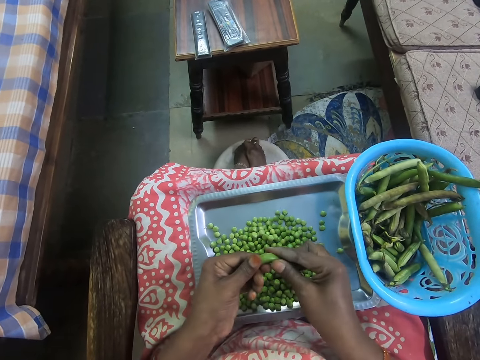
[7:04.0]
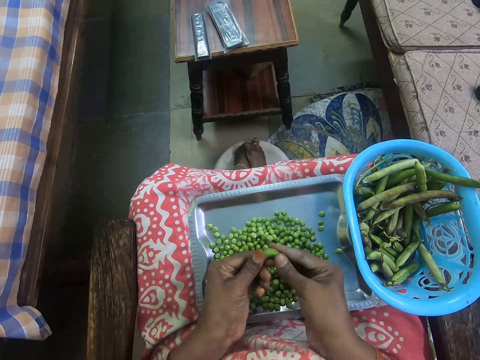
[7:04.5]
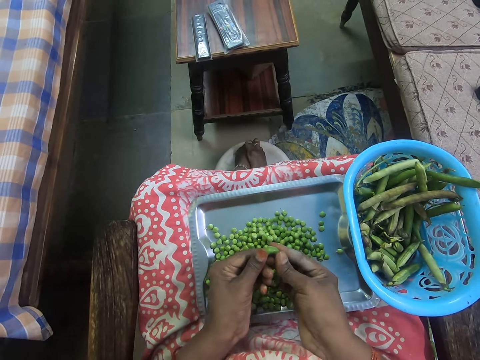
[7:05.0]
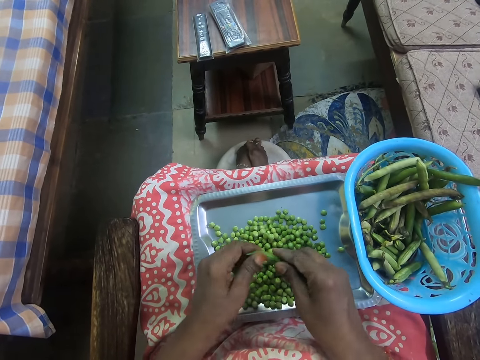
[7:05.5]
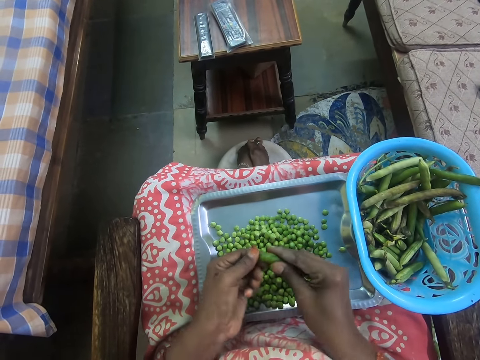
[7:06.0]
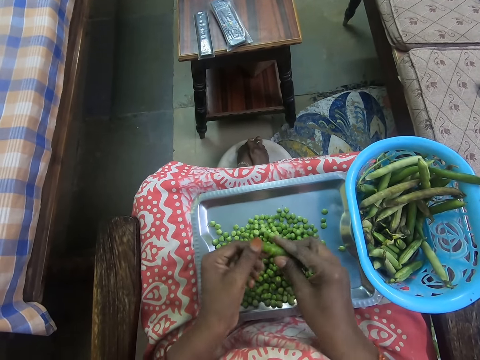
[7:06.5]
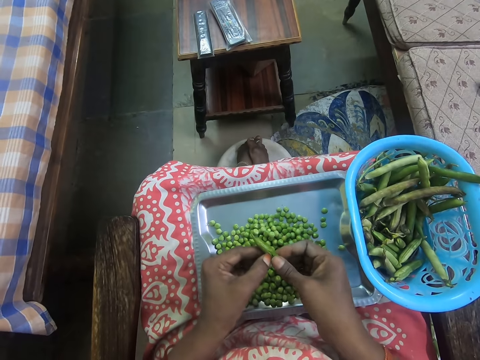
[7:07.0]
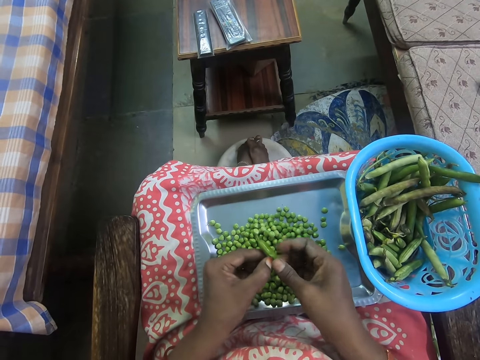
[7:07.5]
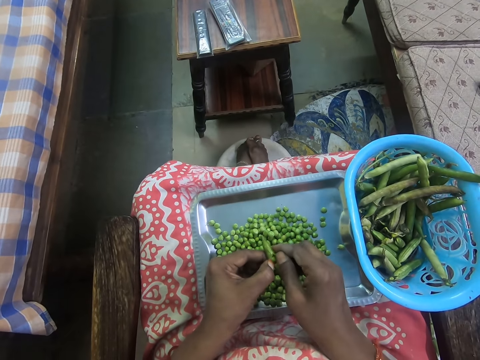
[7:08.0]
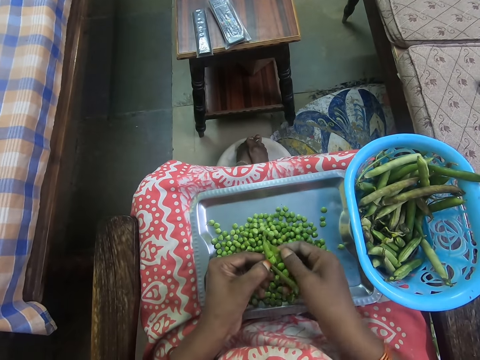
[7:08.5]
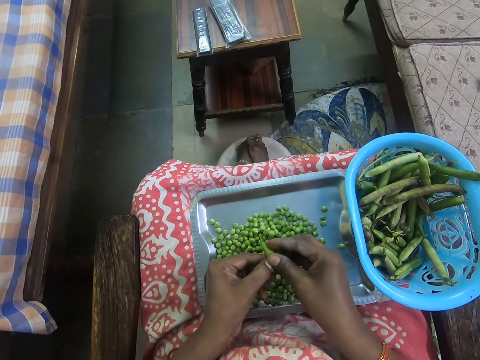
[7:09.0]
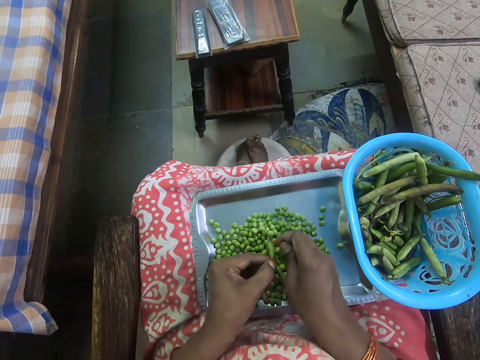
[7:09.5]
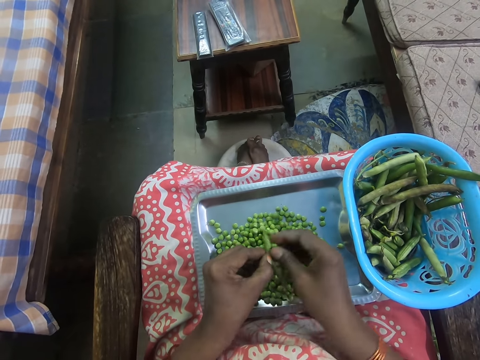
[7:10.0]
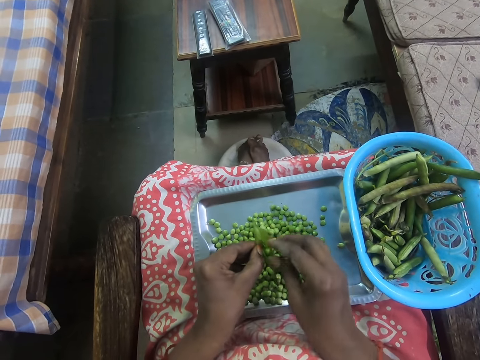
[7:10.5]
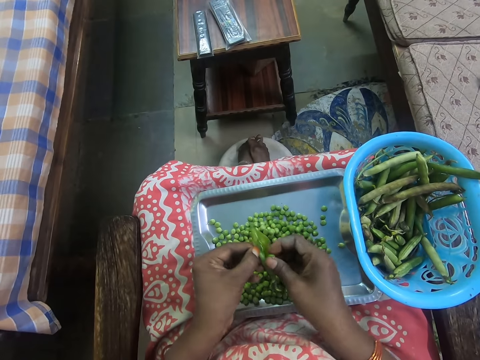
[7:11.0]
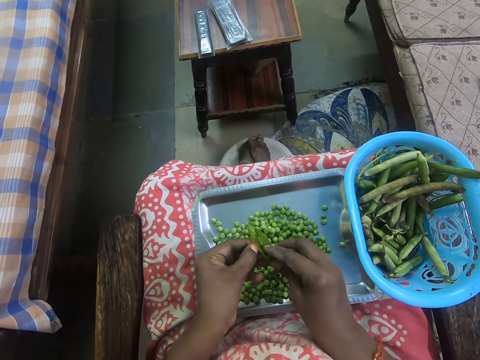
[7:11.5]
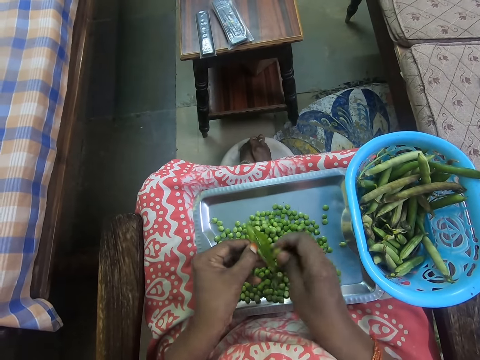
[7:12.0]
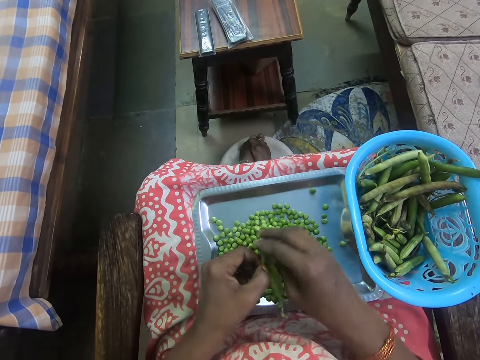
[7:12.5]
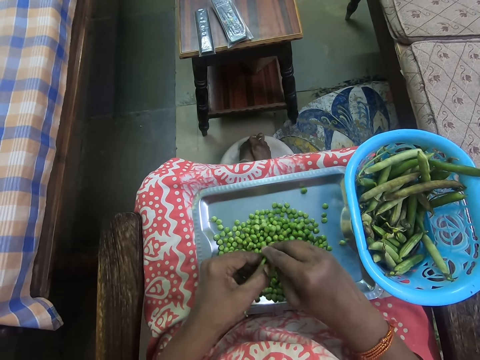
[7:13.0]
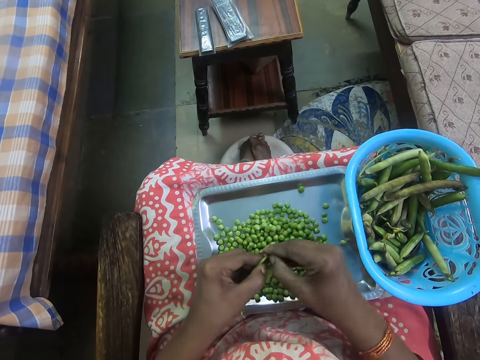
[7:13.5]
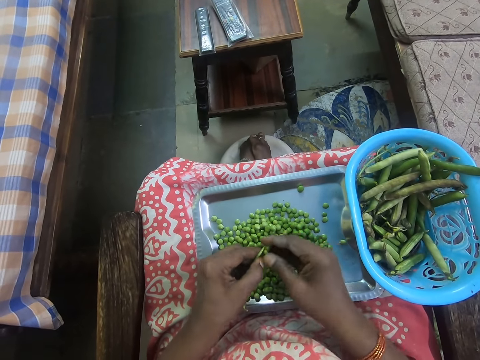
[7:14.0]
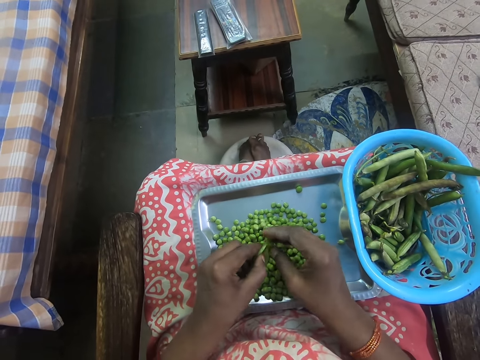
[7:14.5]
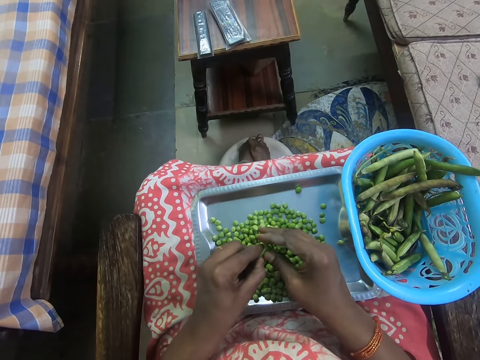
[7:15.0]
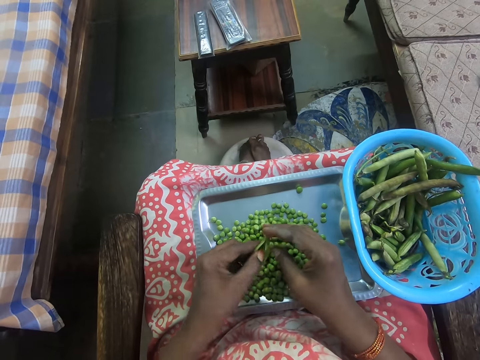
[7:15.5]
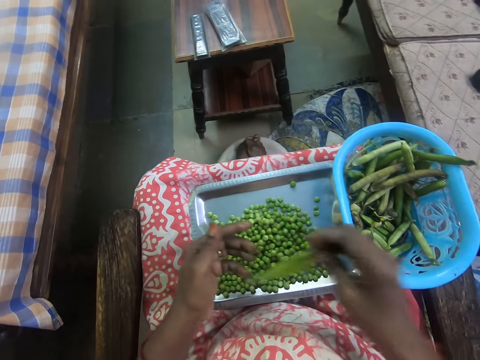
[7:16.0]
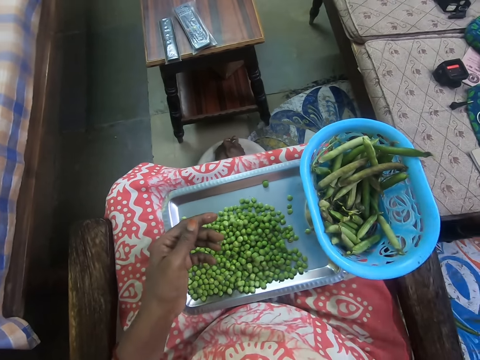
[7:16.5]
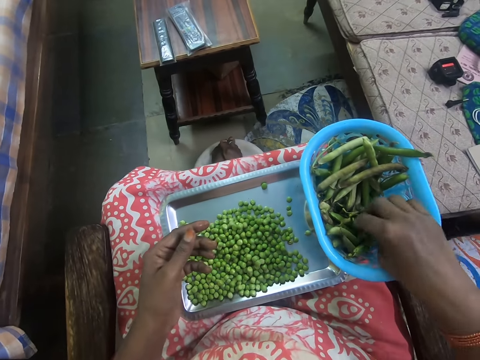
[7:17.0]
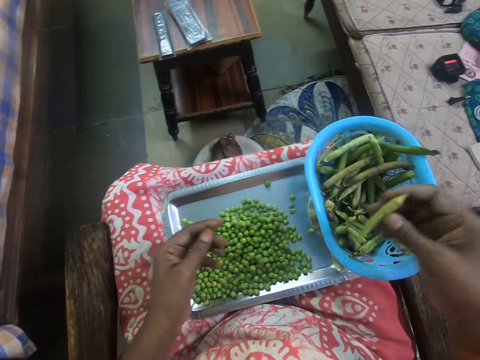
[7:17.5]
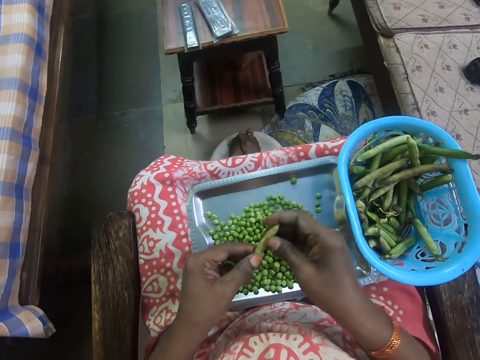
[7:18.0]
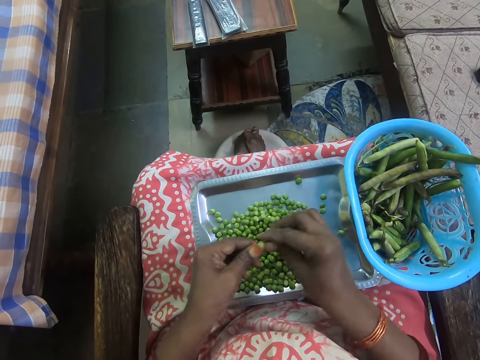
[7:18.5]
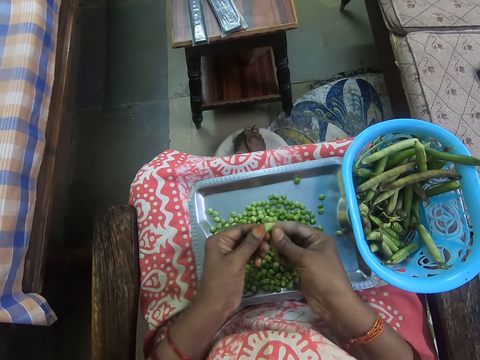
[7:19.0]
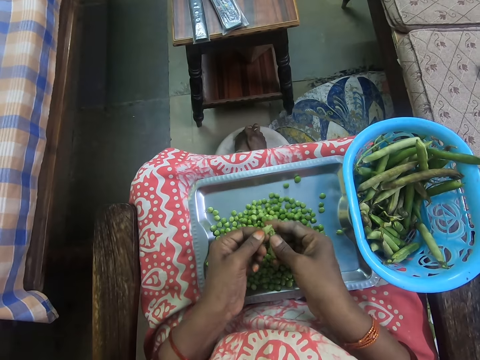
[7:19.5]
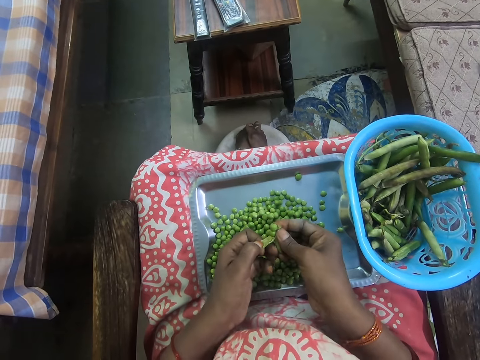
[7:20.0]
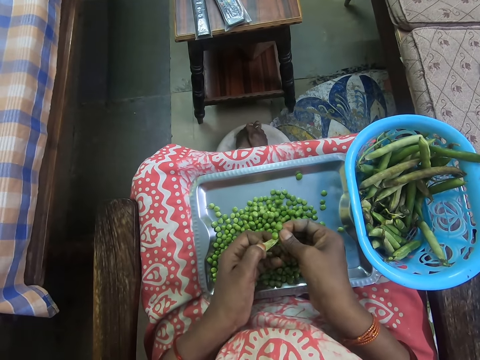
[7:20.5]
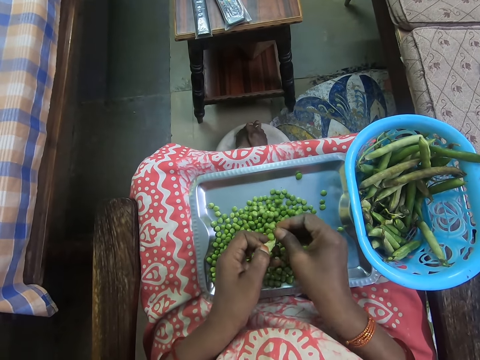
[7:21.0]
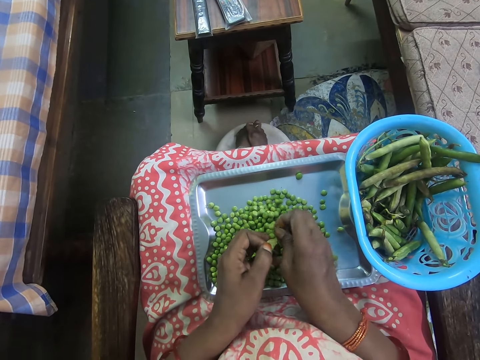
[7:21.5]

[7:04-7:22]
The camera wearer removes green peas from the pod. They throw the pod away. They pick up a pod and remove green peas from the pod.

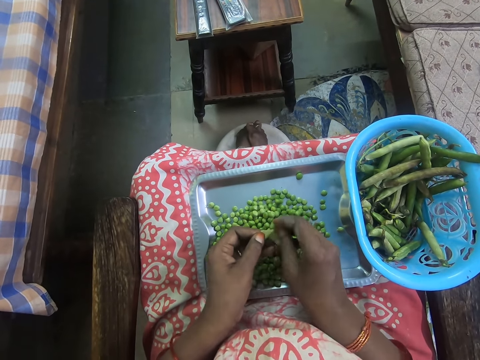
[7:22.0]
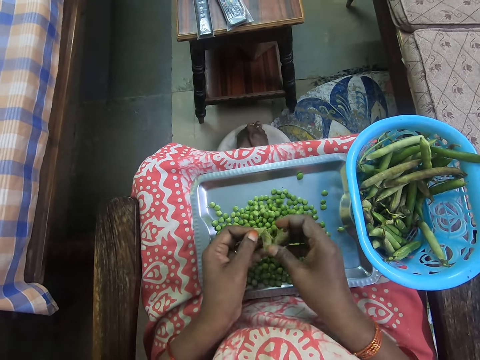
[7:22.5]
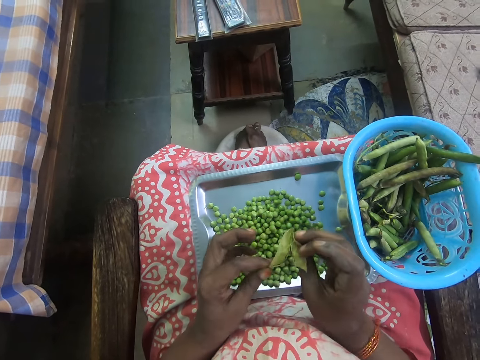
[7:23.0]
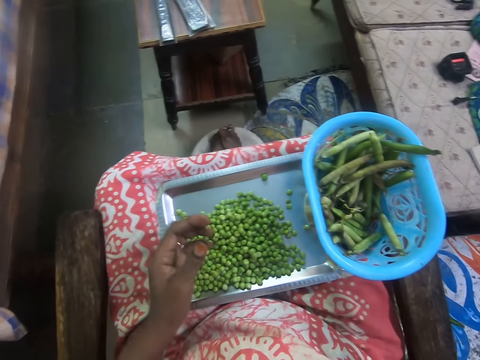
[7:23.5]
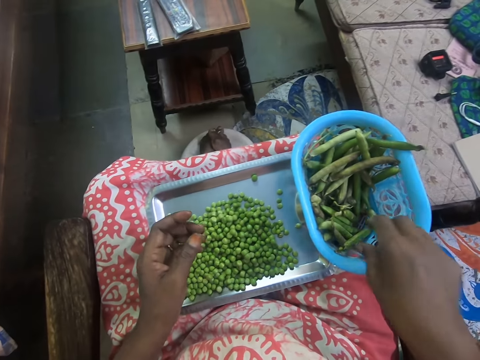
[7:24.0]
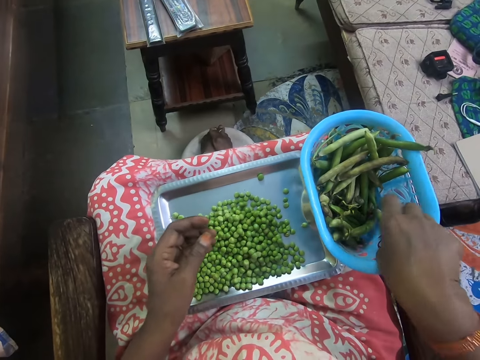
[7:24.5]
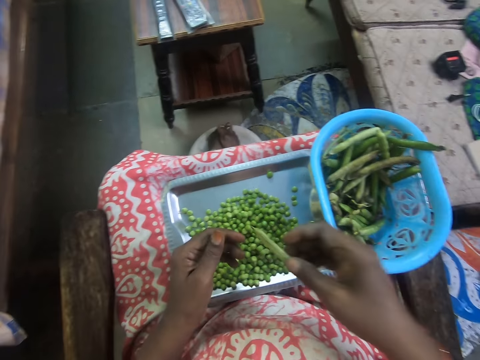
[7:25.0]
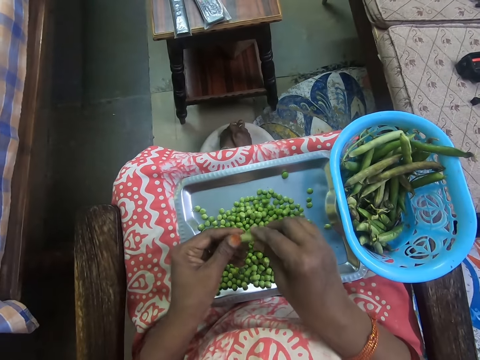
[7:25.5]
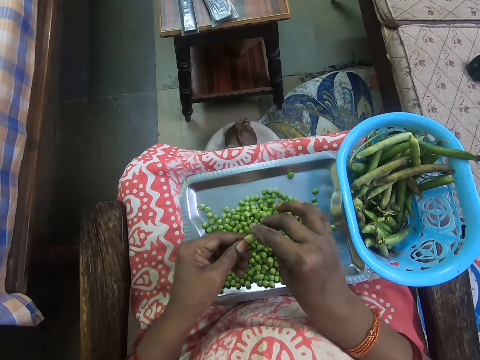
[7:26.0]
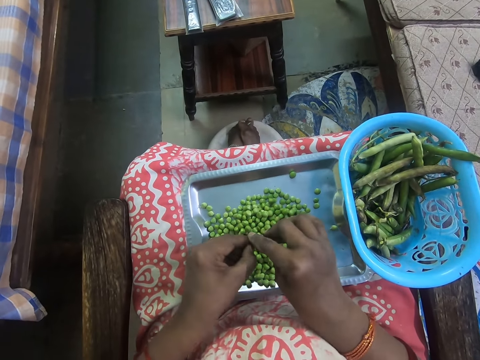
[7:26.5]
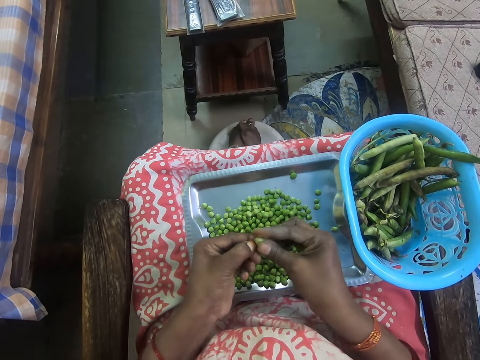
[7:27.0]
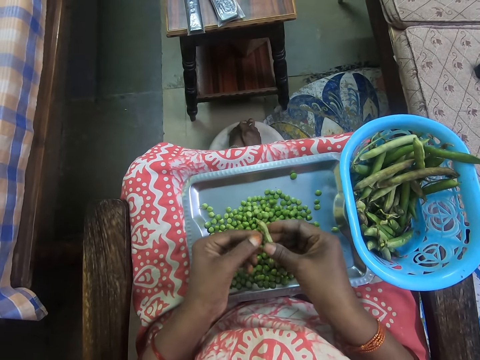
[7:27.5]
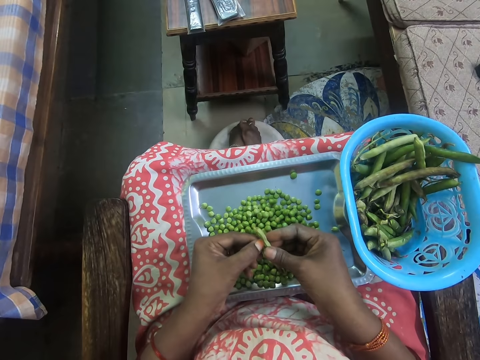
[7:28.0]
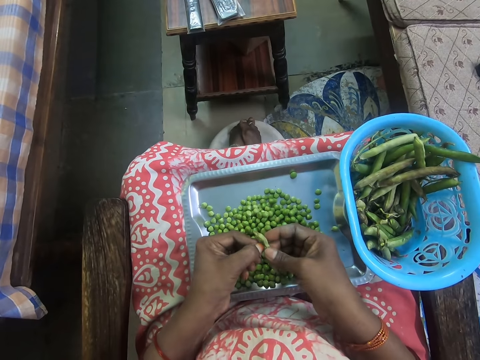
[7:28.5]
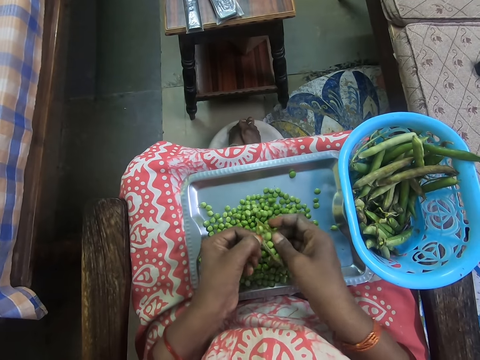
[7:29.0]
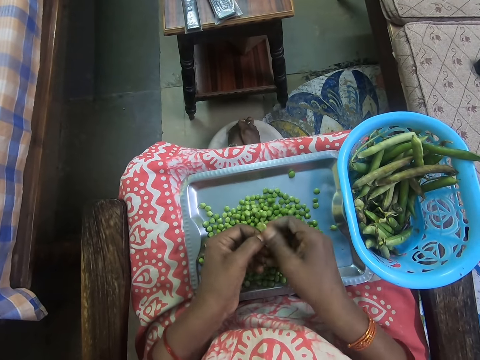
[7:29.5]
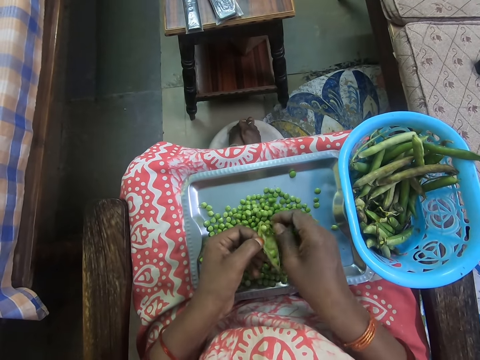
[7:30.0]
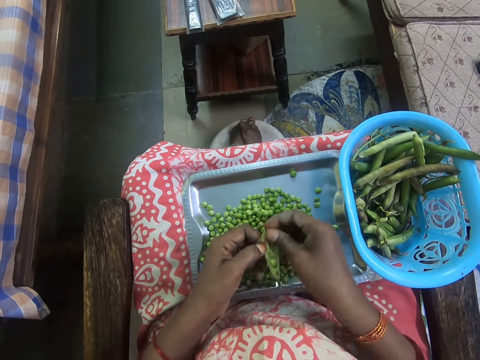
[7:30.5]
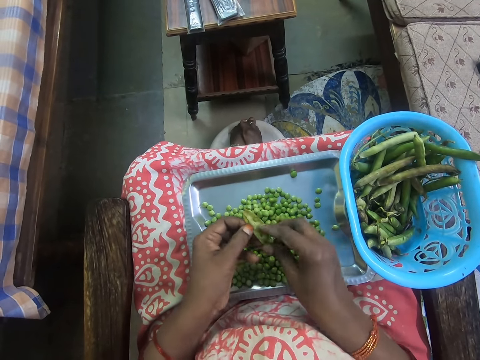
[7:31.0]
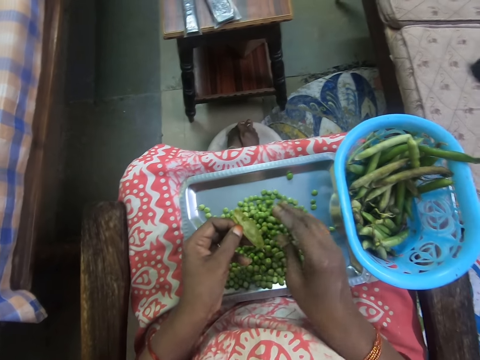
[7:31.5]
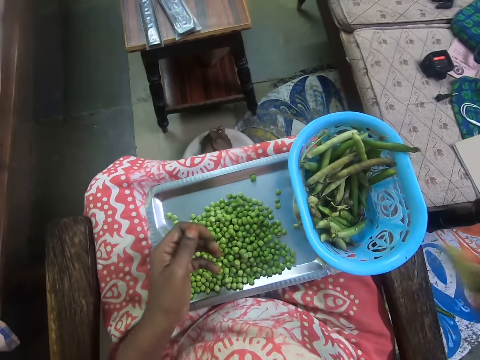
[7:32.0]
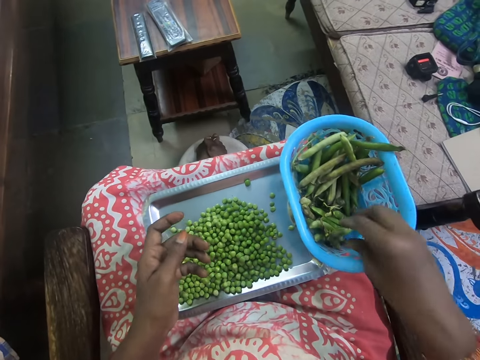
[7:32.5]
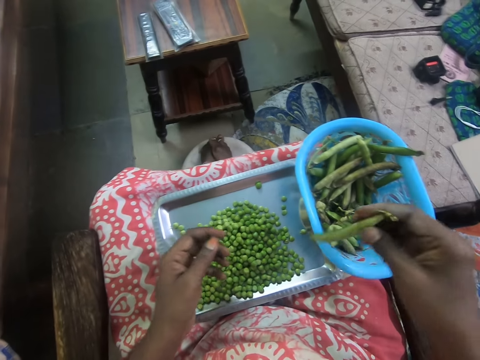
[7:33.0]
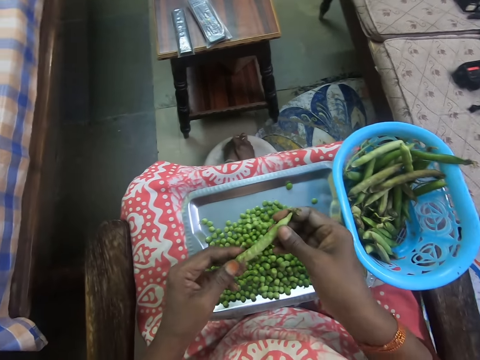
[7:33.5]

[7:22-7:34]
The camera wearer throws the pod away. They pick up a pod and remove green peas from the pod. They throw the pod away. They pick up a pod.
